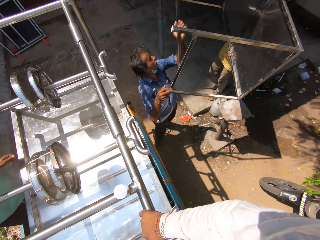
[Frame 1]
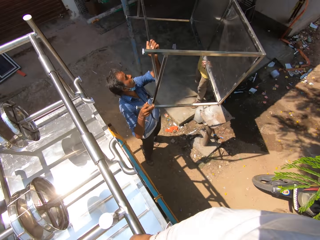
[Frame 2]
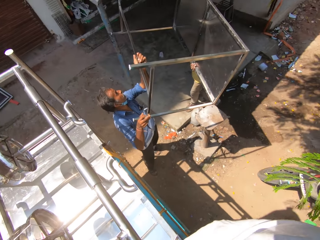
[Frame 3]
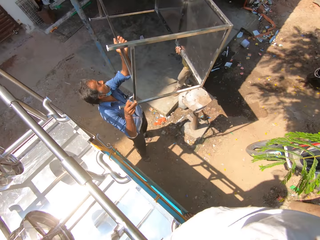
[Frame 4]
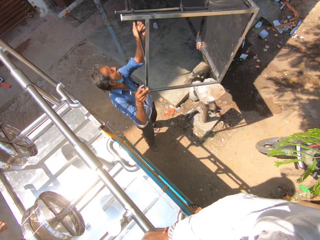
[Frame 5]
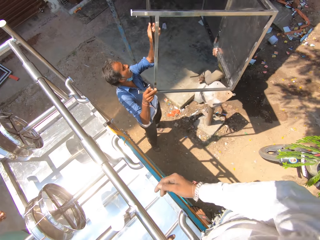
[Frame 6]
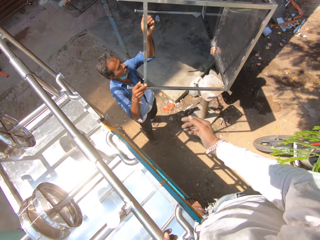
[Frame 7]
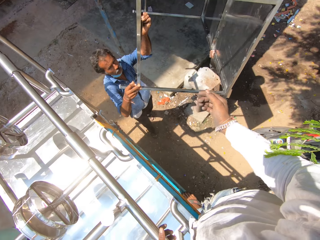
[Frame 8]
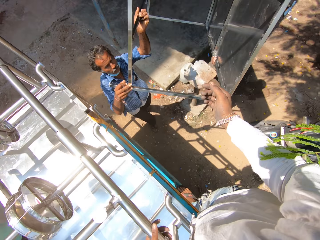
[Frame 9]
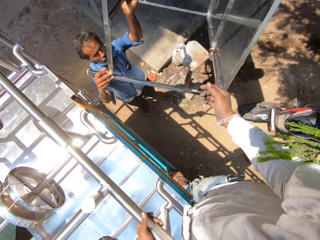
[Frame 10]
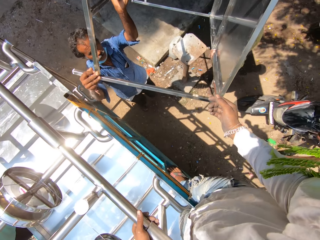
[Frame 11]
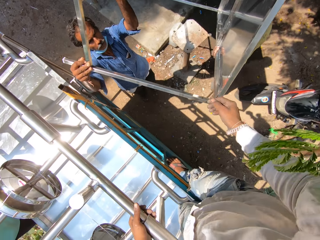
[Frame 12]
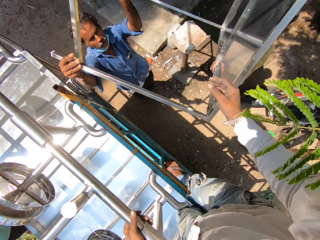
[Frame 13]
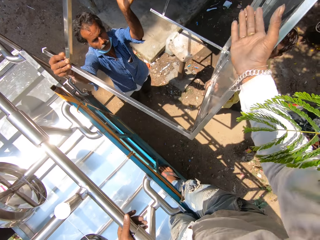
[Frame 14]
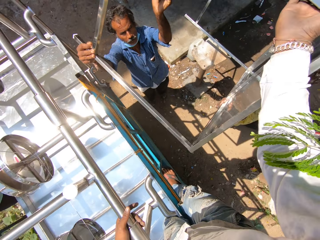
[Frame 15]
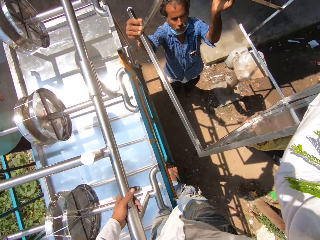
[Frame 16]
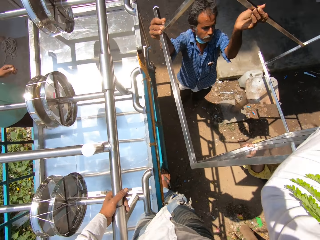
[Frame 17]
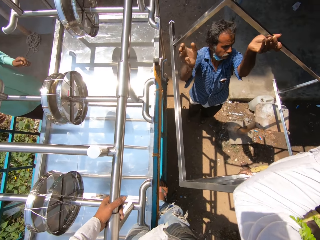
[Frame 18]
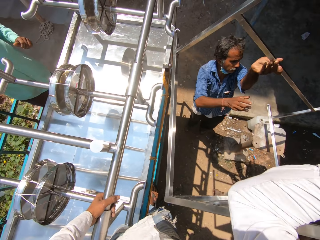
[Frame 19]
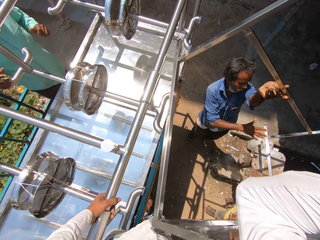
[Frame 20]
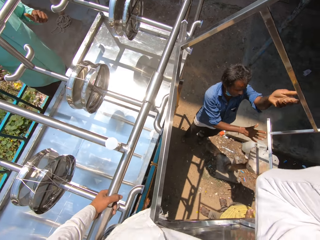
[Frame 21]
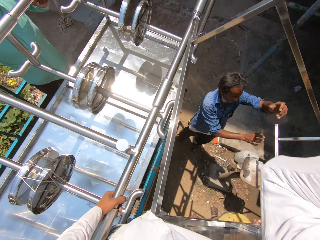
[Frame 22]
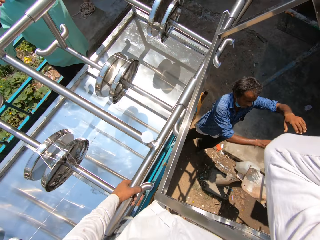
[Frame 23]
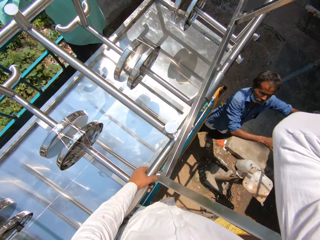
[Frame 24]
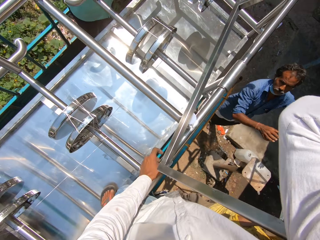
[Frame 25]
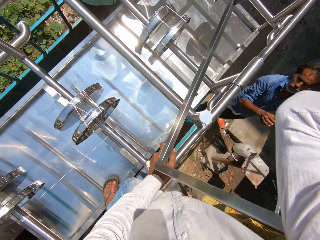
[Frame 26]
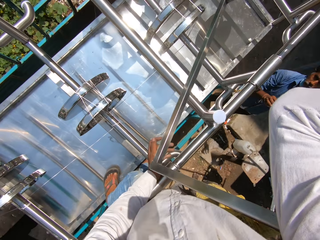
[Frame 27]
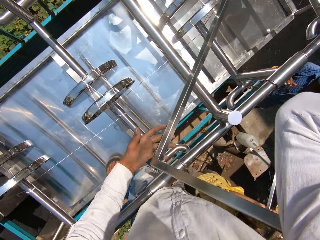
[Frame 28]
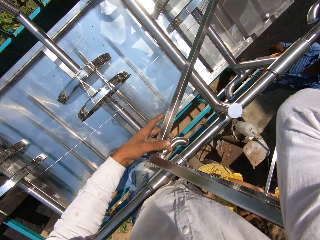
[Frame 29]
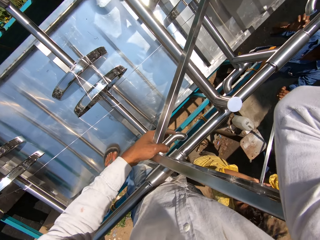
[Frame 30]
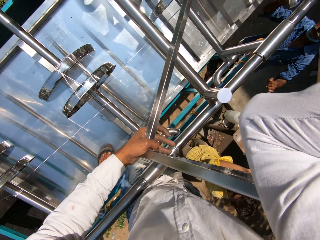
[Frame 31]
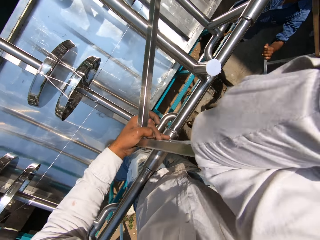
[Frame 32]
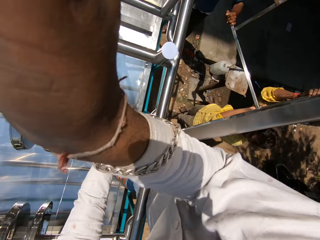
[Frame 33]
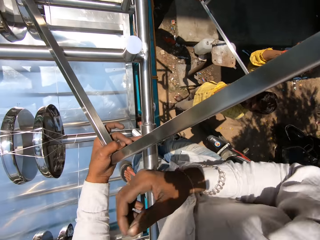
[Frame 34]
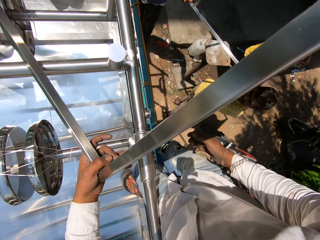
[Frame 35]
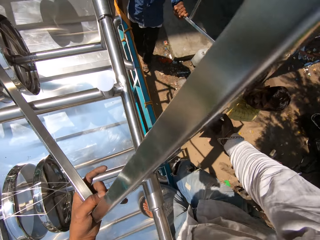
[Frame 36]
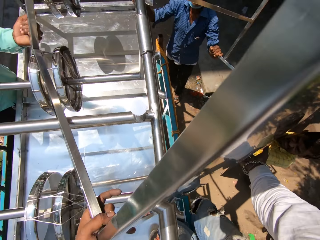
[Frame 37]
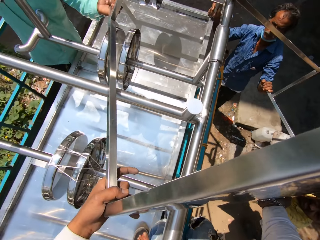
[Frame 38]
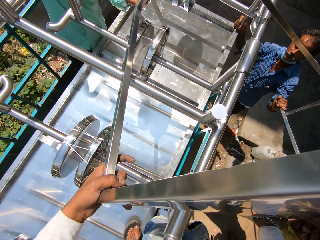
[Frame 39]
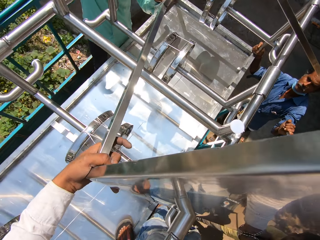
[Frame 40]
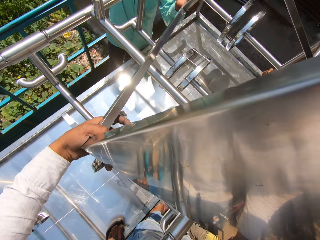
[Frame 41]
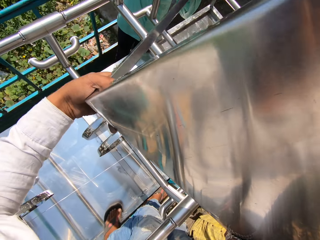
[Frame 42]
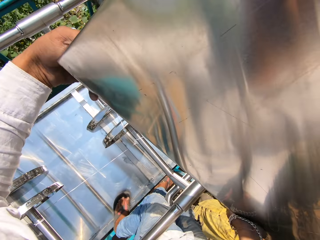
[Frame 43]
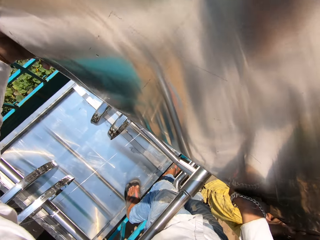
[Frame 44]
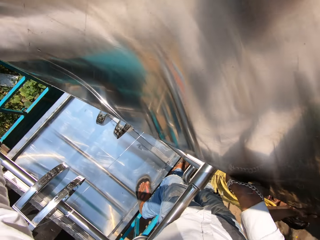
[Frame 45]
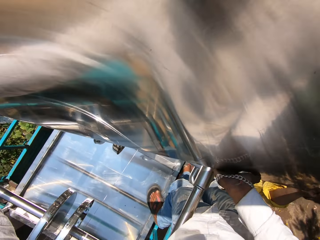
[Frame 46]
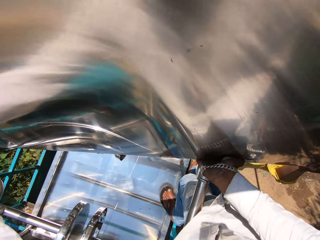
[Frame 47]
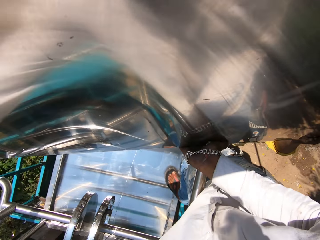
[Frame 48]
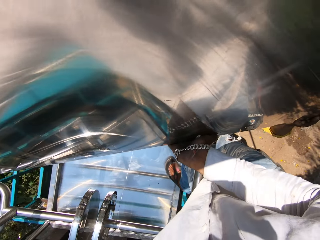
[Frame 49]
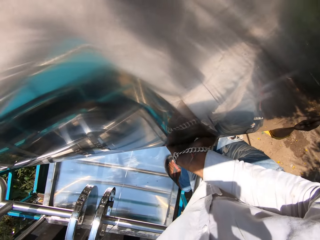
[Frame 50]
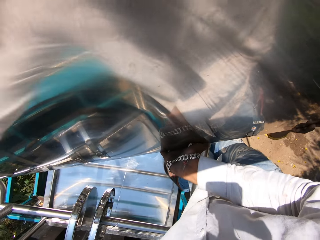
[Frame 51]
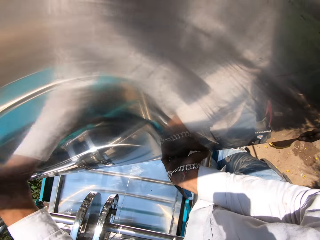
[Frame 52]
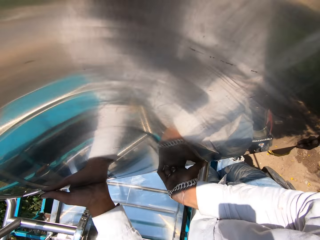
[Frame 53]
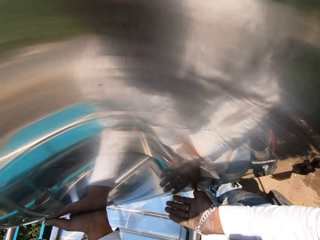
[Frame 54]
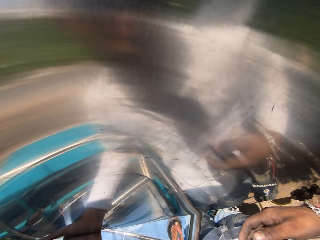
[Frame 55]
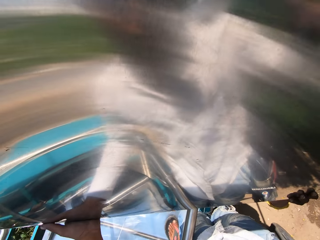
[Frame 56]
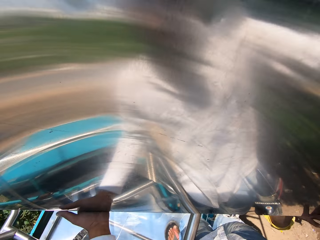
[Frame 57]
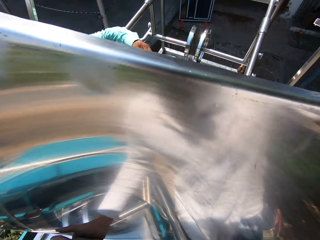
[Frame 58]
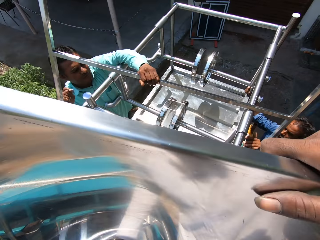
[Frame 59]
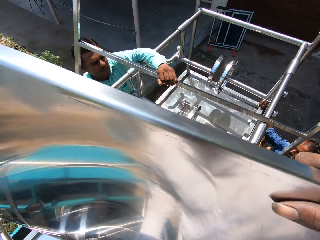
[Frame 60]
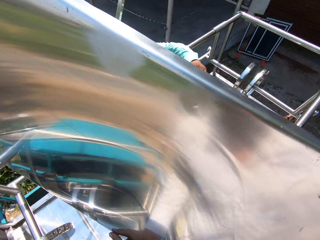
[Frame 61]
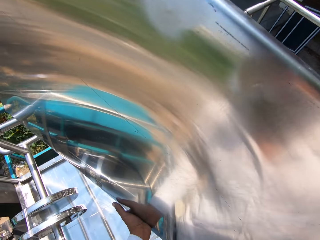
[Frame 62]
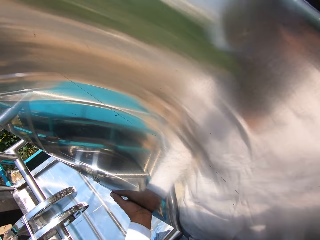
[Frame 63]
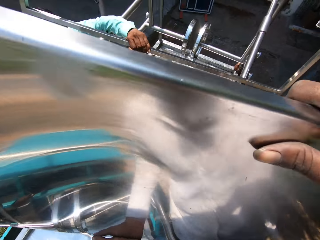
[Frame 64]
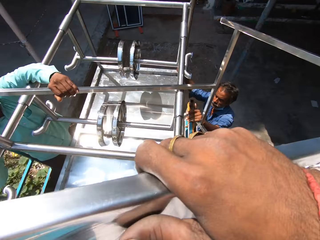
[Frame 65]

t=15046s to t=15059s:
The camera wearer looks around. They converse with a man. Another man lifts a steel table. The second man carries the steel table. The first man carries the steel table. The first man lifts the steel table. The camera wearer picks the steel table from a man. They put the steel table on the truck. They talk to the man. They drag the steel table. They drop the steel table on the car.

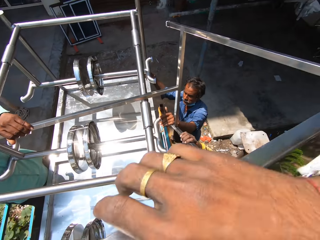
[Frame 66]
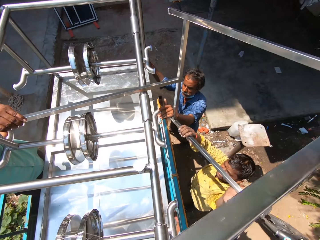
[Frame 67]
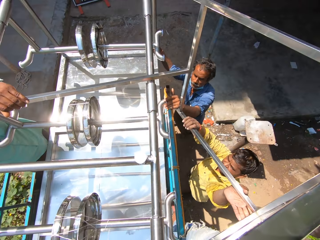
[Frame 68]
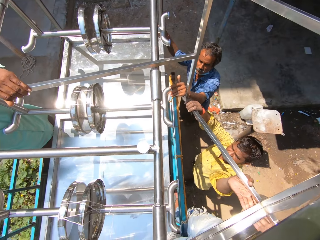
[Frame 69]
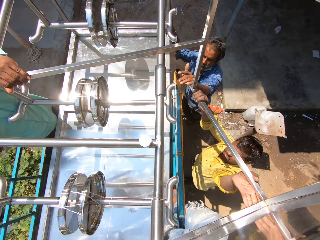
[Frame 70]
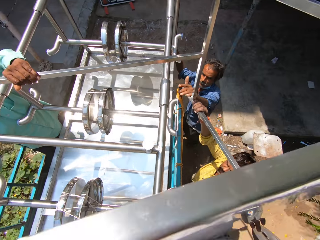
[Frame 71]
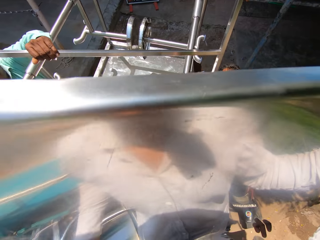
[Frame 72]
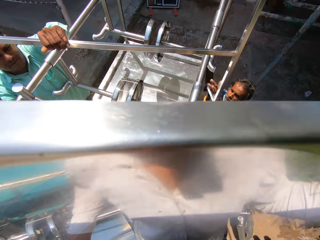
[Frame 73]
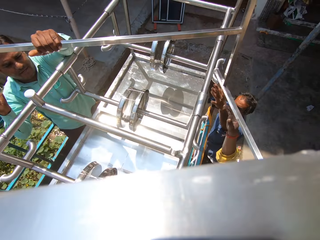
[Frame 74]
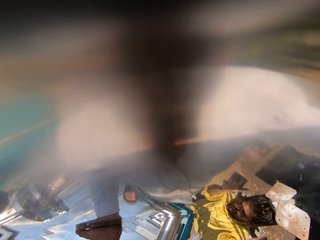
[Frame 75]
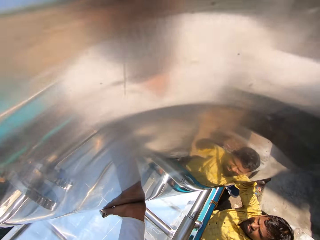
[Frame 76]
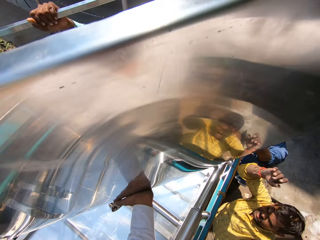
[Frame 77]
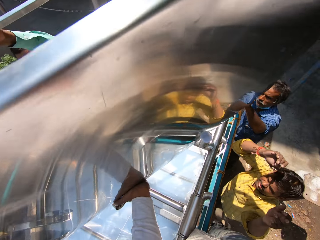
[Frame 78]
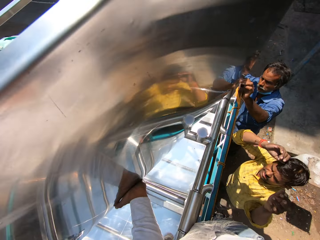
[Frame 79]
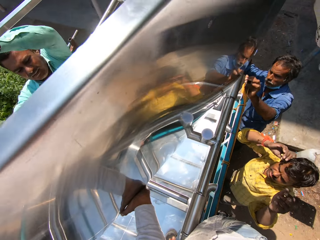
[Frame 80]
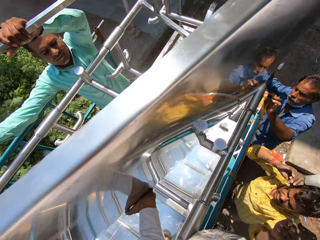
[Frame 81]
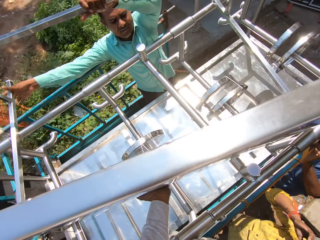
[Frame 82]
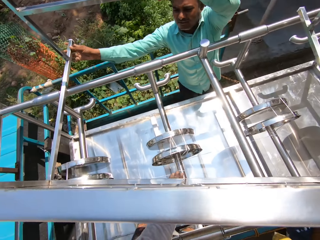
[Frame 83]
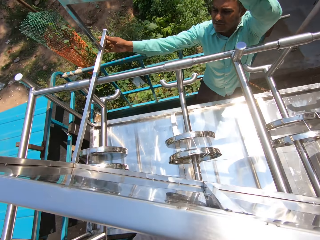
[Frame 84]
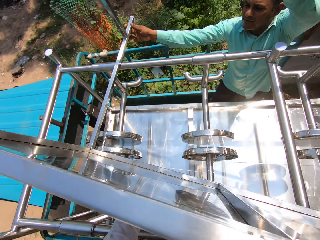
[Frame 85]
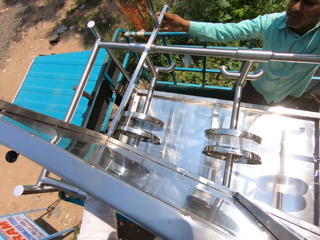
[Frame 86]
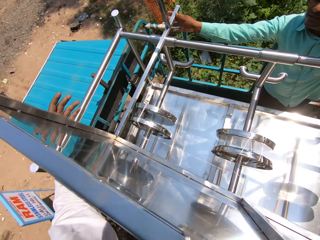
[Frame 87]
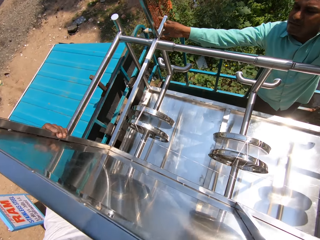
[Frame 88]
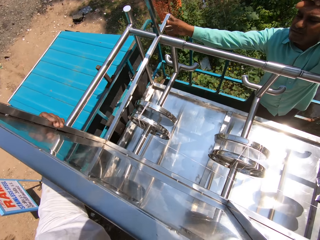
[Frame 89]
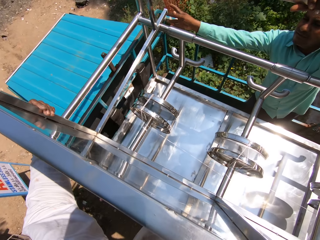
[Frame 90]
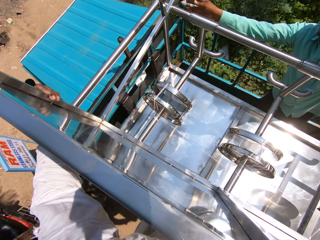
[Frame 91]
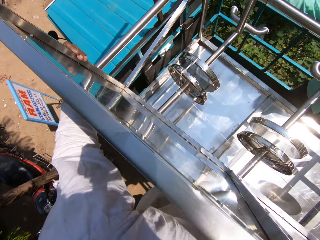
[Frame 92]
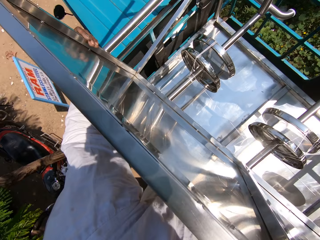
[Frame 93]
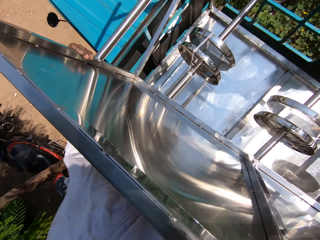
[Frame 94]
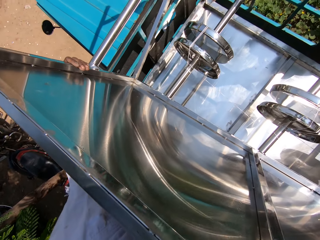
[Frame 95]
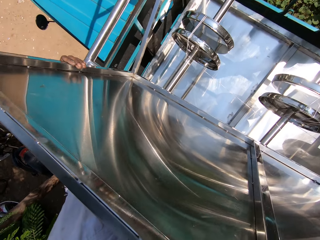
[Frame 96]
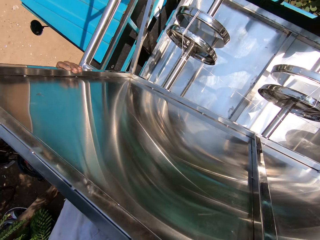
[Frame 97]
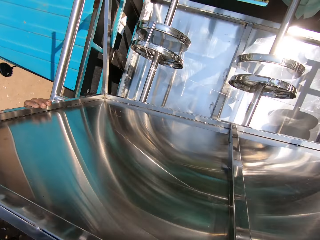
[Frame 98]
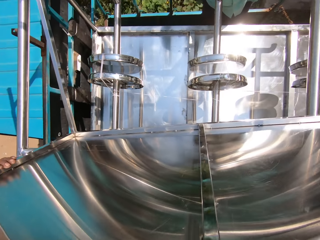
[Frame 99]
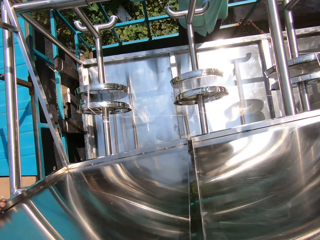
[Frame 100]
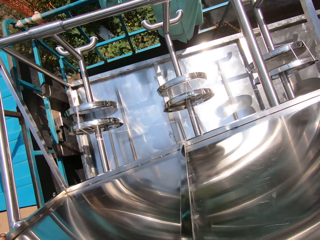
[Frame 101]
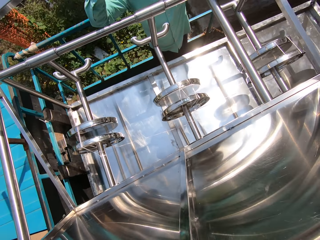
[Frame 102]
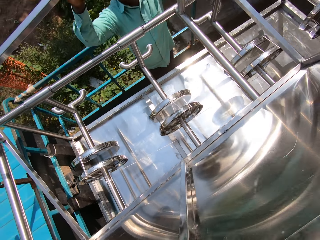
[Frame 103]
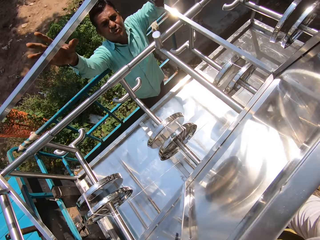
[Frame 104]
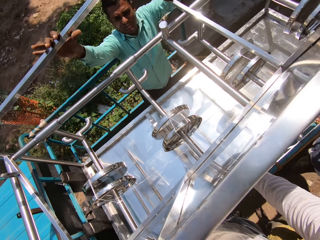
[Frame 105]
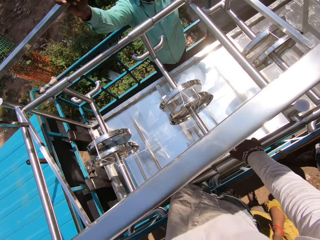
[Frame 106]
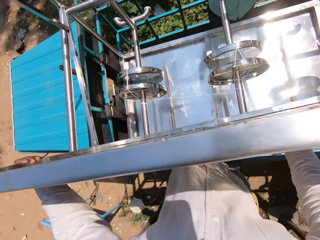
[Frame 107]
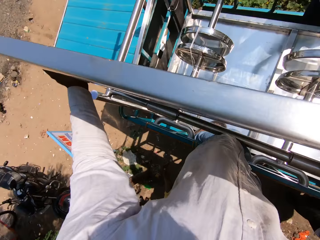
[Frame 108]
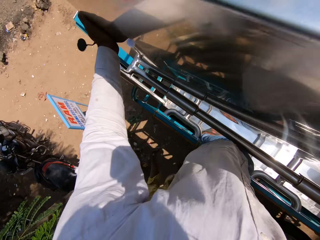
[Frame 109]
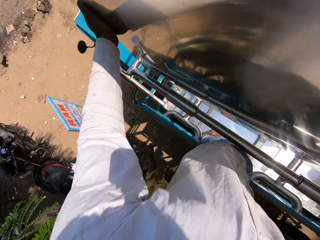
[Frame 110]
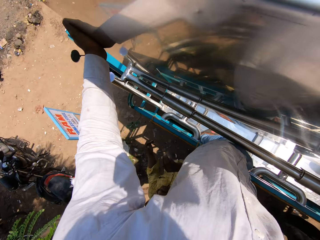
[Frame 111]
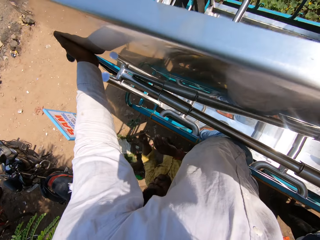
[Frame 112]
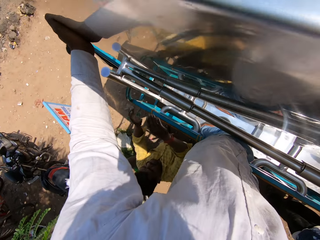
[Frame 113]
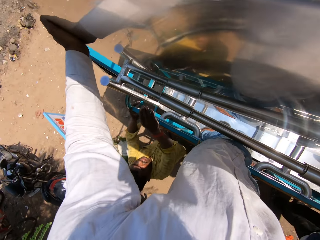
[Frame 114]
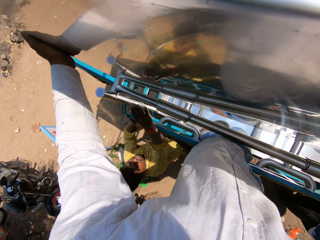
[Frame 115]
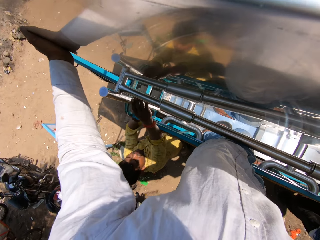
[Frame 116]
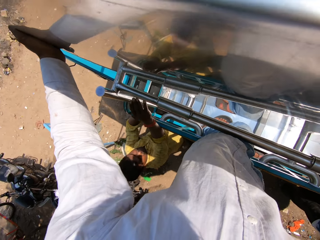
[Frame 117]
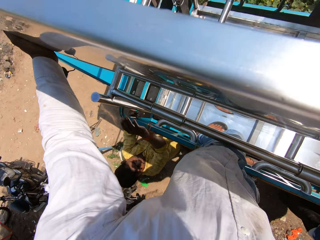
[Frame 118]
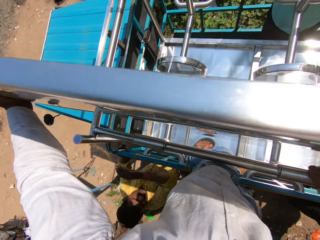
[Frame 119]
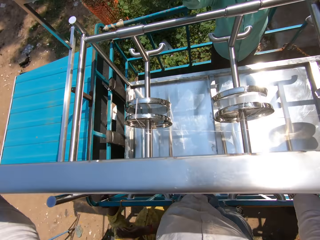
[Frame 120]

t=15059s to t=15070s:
The camera wearer looks around. They converse with a man. They put the steel table on the truck. They talk to another man. The first man moves the steel table. The camera wearer puts the steel table on the truck. They talk to a third man. They move the steel table. They look around. The first man converses with the camera wearer.
